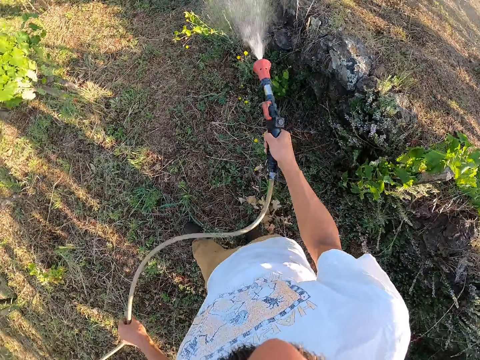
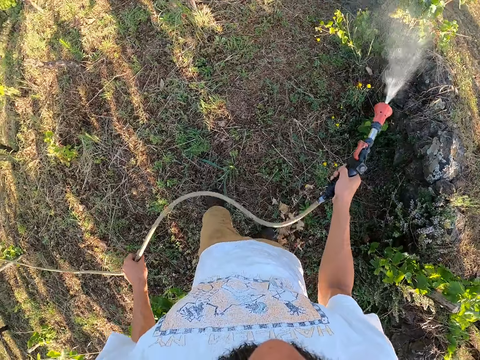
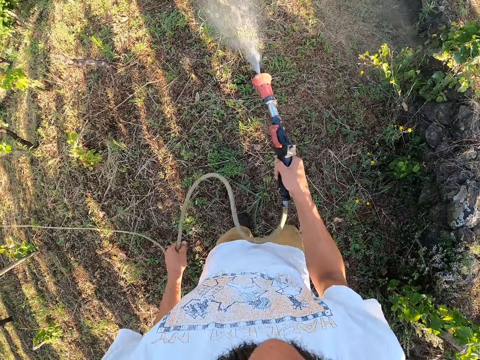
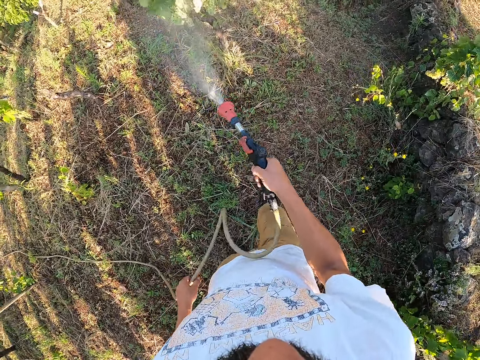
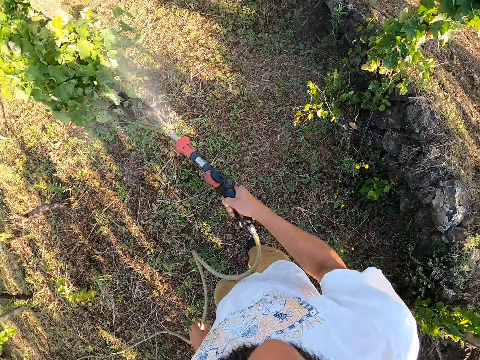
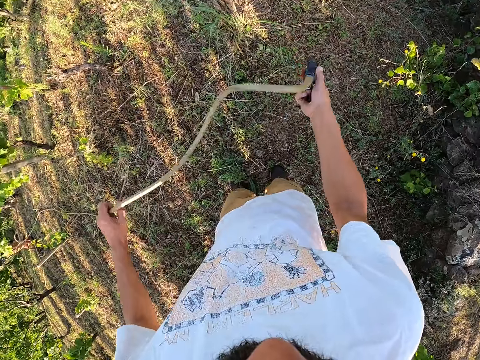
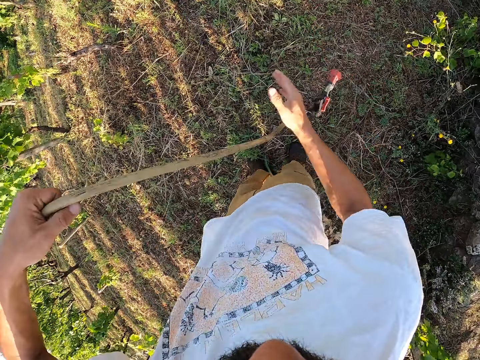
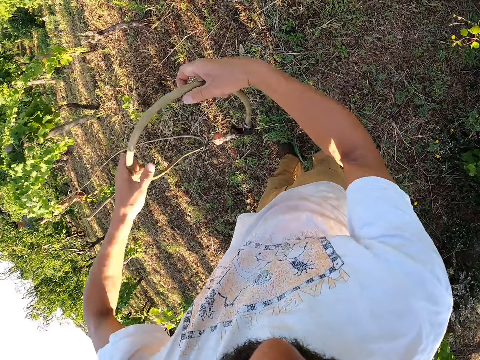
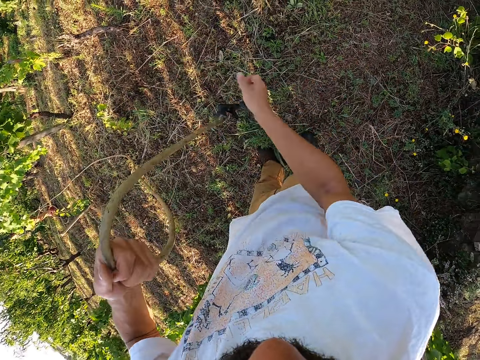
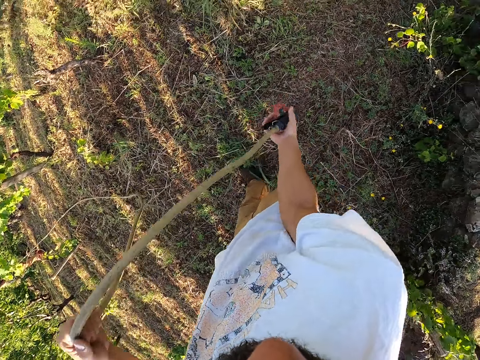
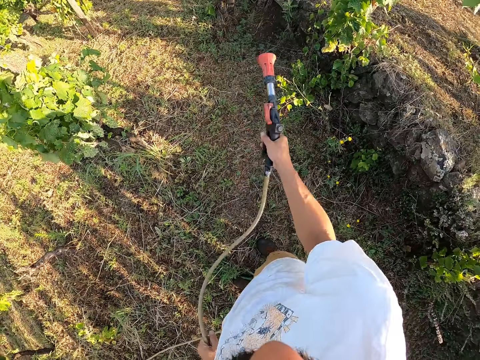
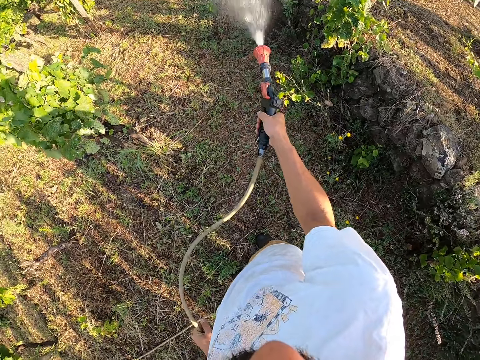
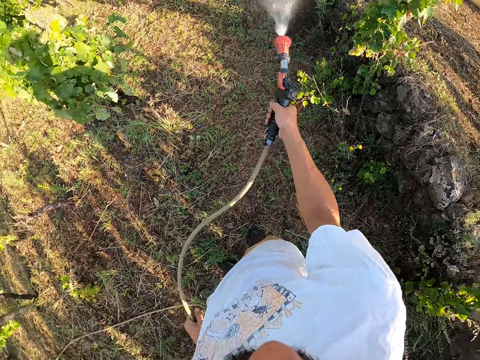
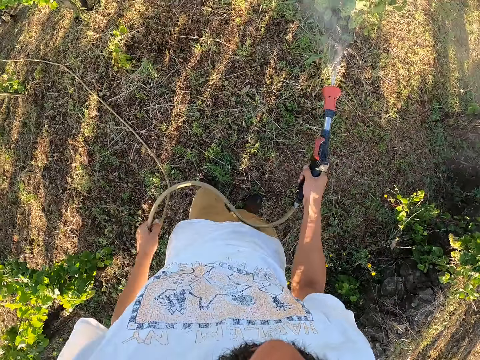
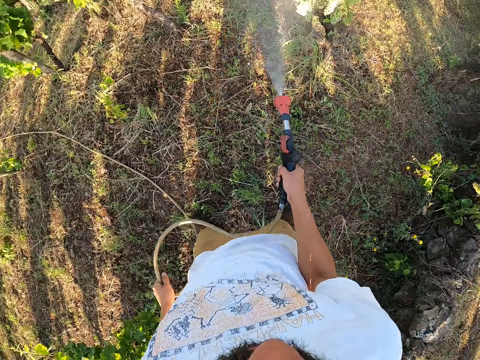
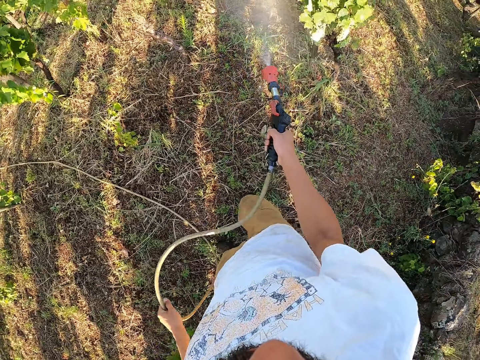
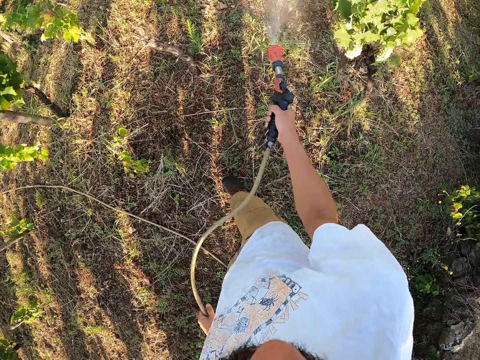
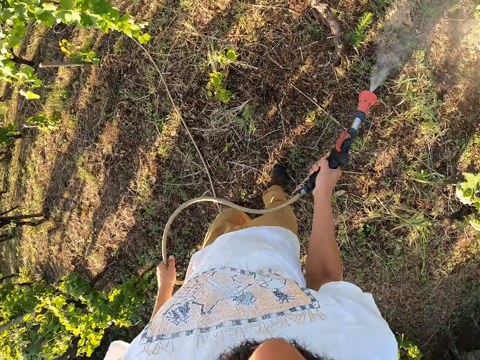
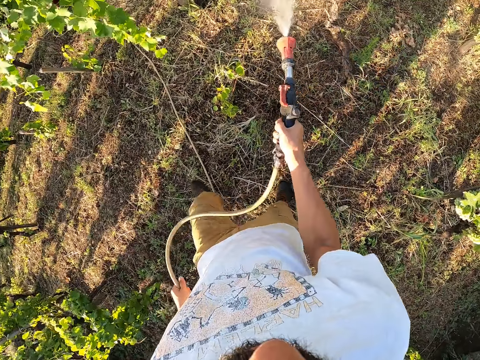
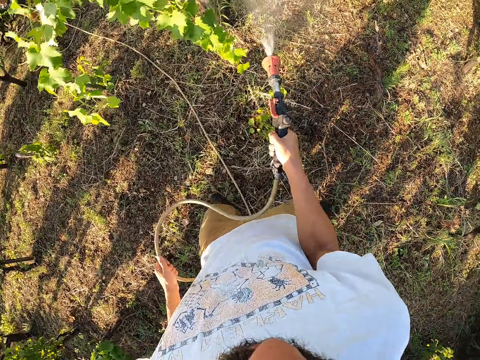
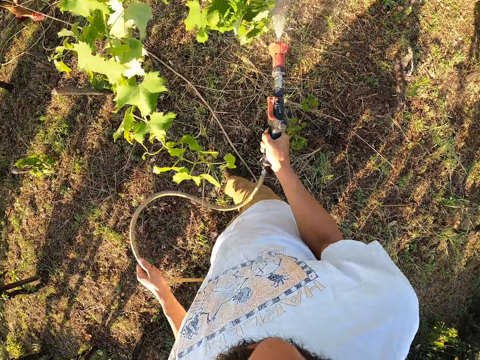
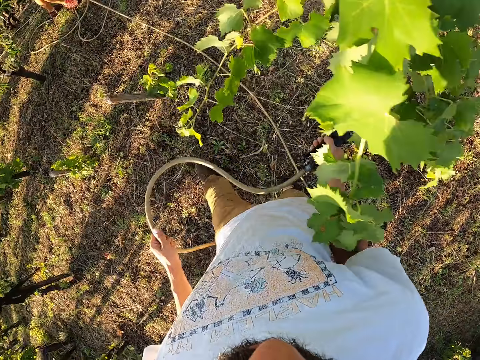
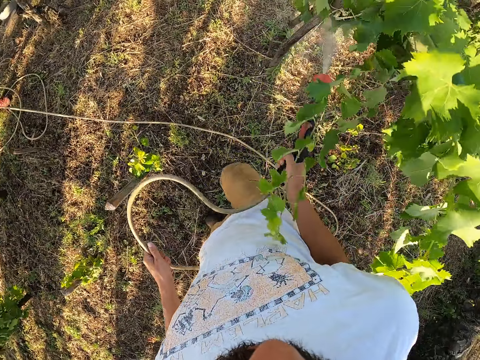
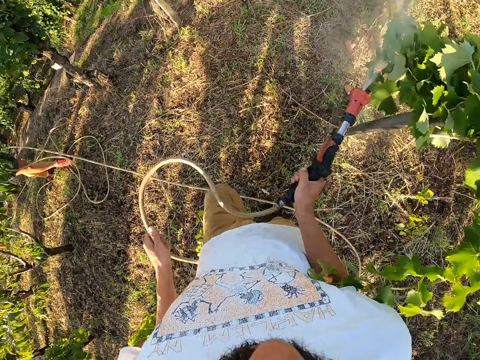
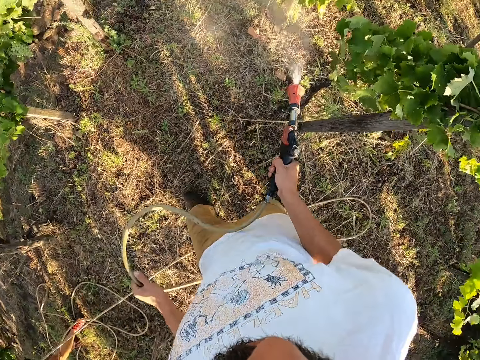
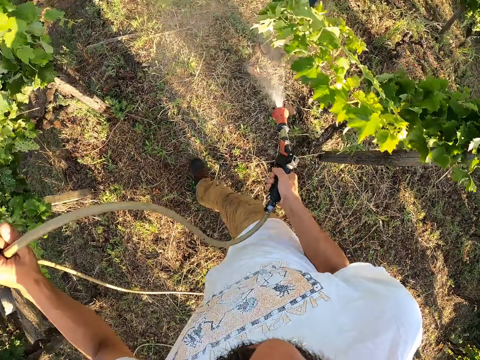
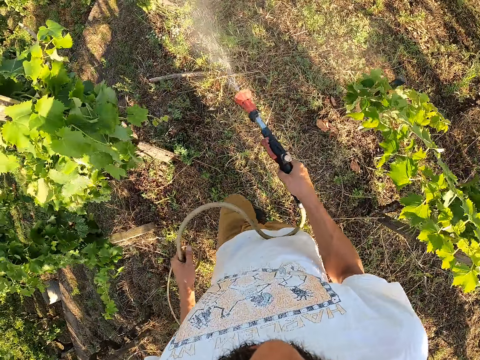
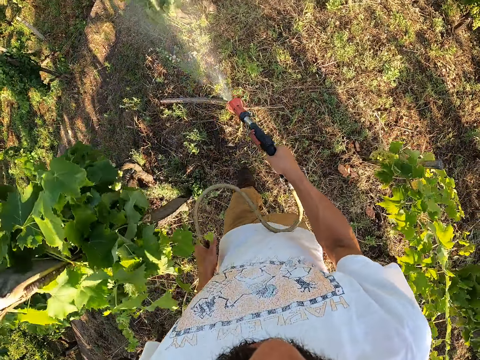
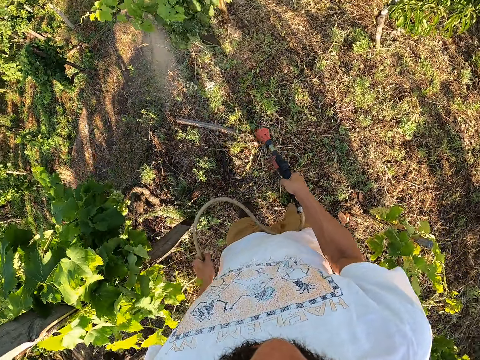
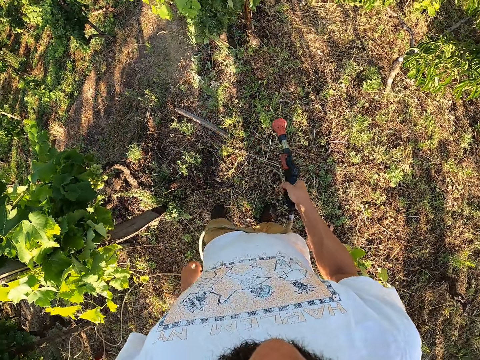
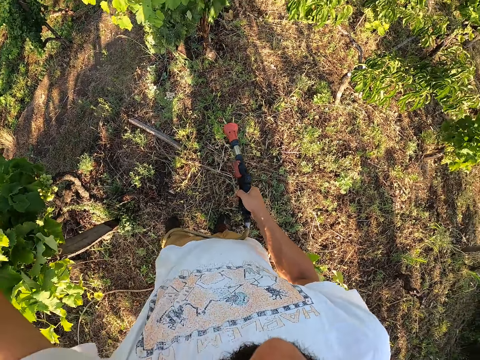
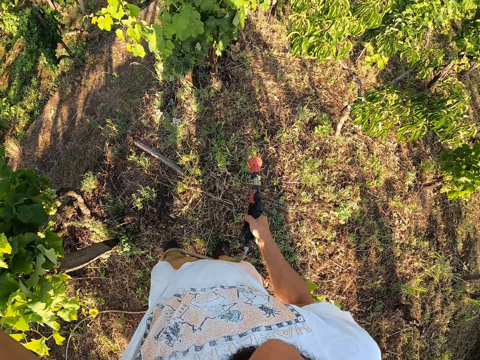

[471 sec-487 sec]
The camera wearer spins the garden hose nozzle sprayer. He drops the hose tap on his right hand, adjusts the hose and picks up the hose tap. He sprays the plant with the garden hose nozzle sprayer. He pulls the hose forward with his left hand. He drops the hose on his left hand. He touches his head with his left hand.
